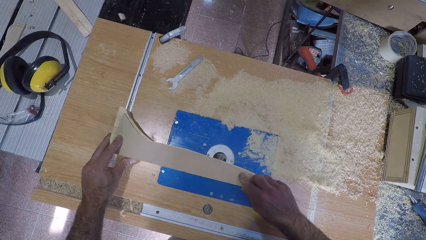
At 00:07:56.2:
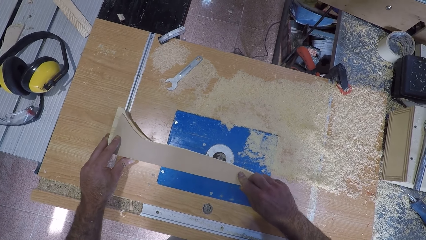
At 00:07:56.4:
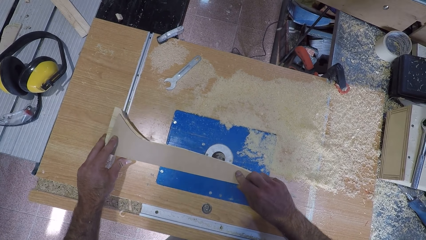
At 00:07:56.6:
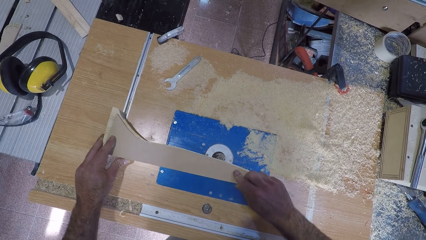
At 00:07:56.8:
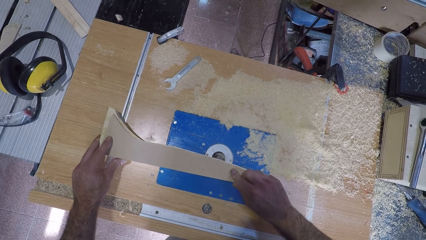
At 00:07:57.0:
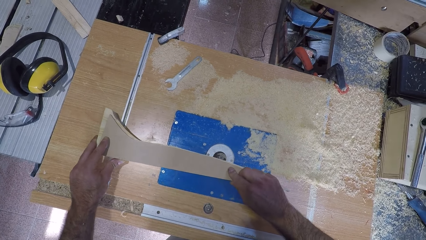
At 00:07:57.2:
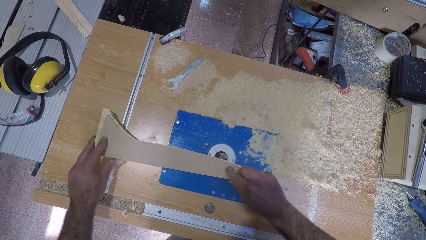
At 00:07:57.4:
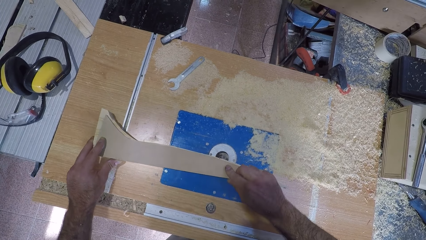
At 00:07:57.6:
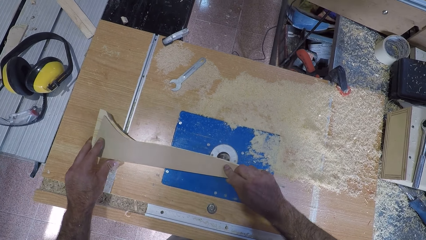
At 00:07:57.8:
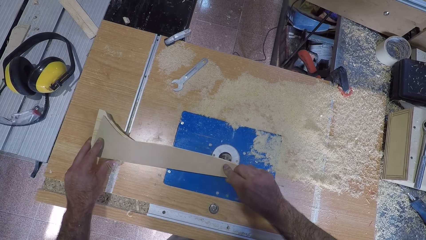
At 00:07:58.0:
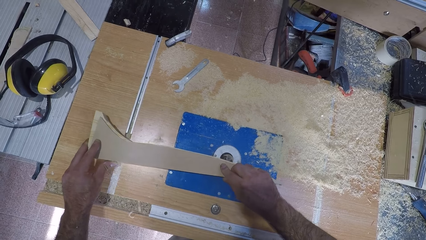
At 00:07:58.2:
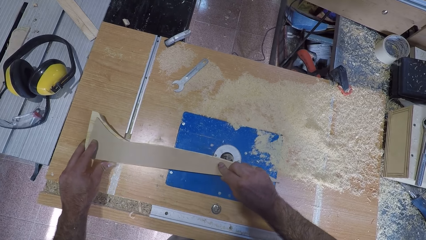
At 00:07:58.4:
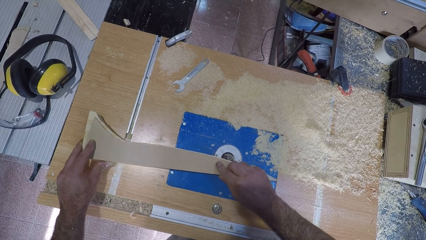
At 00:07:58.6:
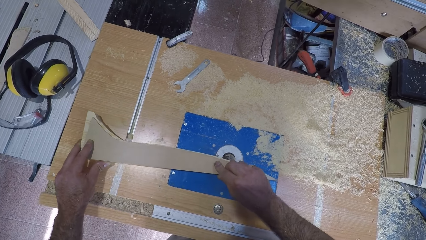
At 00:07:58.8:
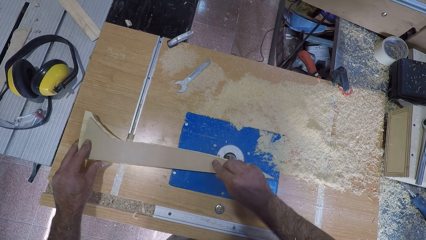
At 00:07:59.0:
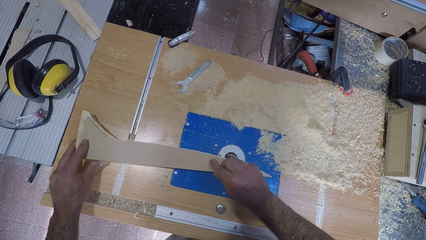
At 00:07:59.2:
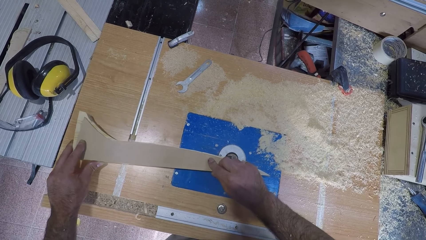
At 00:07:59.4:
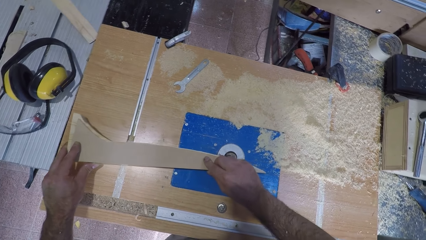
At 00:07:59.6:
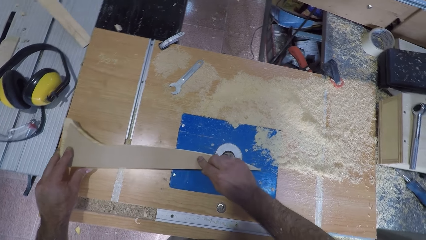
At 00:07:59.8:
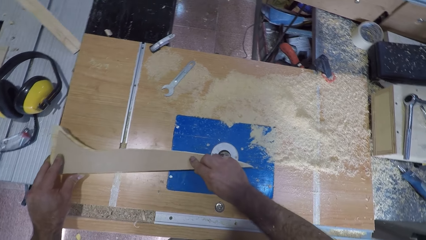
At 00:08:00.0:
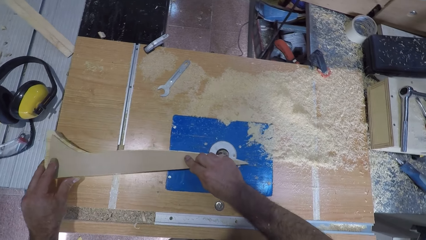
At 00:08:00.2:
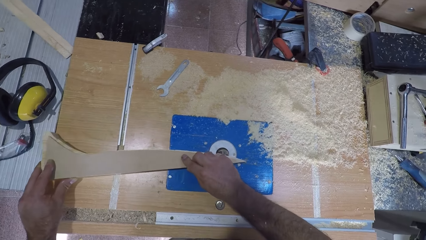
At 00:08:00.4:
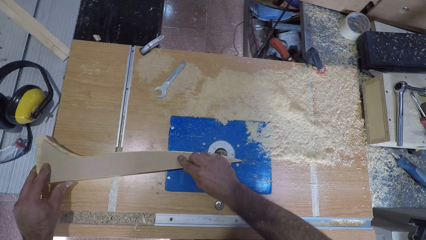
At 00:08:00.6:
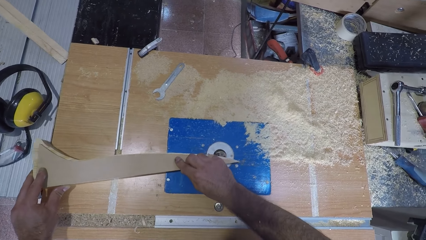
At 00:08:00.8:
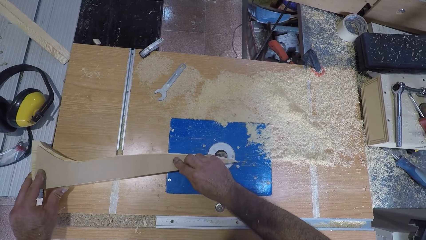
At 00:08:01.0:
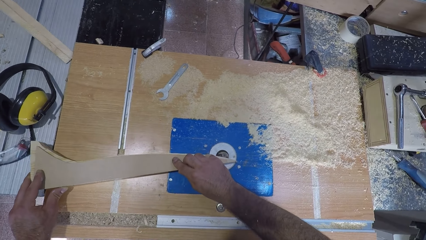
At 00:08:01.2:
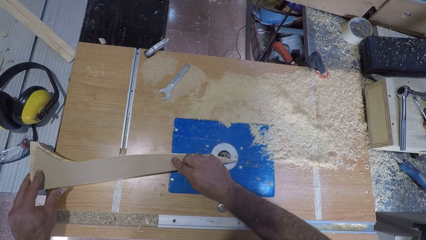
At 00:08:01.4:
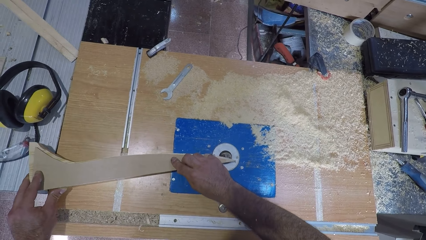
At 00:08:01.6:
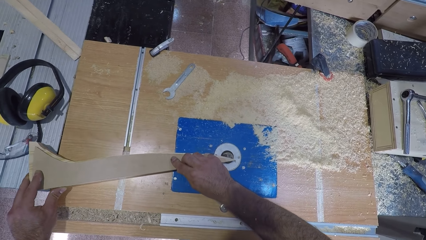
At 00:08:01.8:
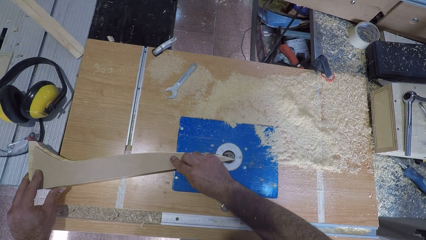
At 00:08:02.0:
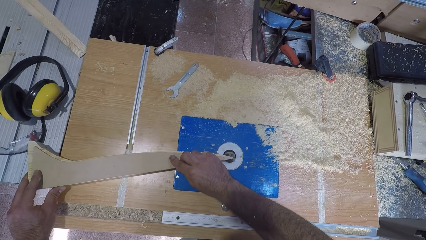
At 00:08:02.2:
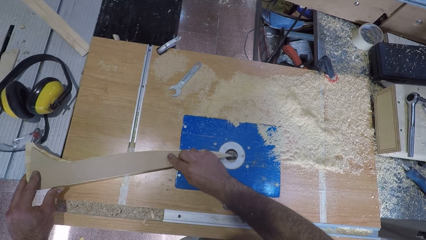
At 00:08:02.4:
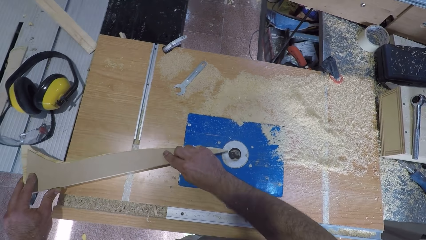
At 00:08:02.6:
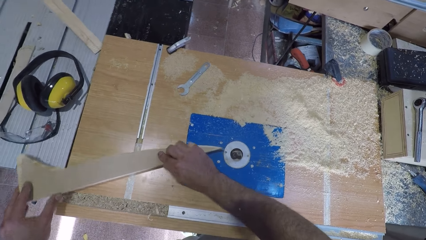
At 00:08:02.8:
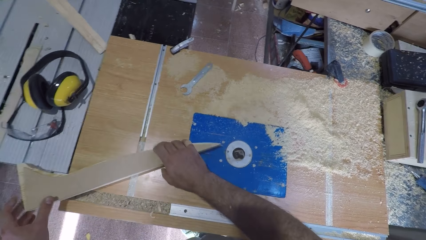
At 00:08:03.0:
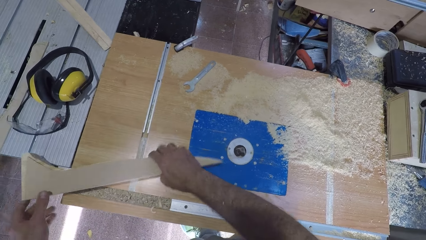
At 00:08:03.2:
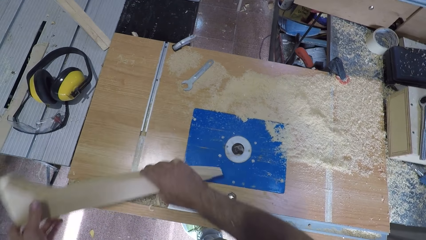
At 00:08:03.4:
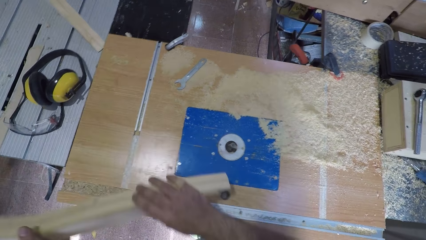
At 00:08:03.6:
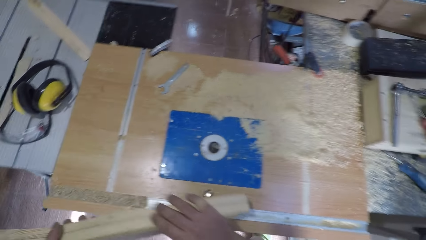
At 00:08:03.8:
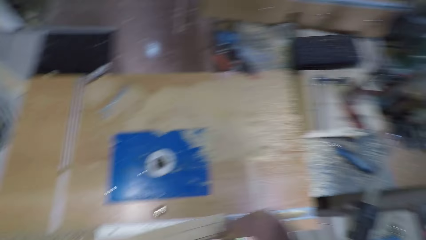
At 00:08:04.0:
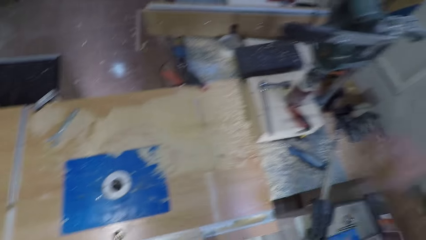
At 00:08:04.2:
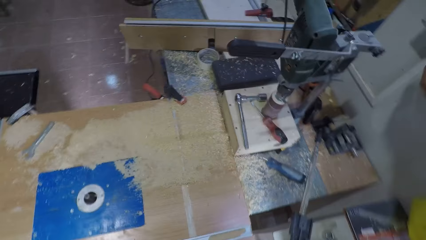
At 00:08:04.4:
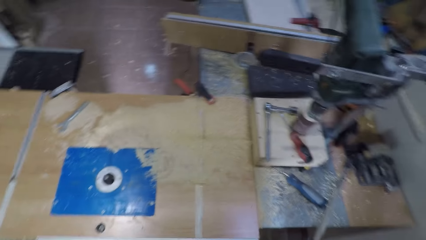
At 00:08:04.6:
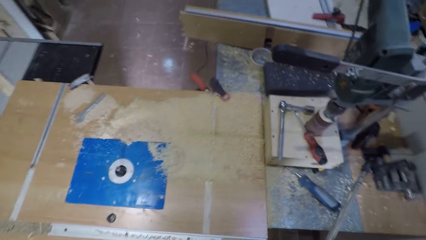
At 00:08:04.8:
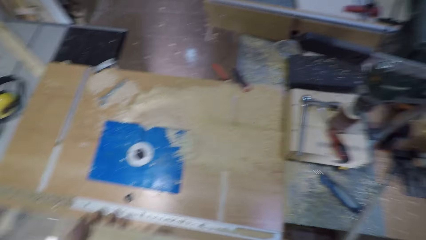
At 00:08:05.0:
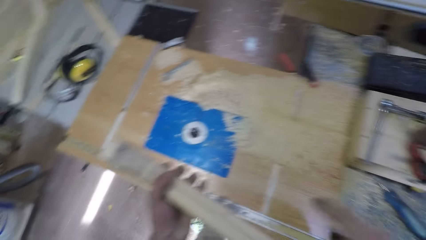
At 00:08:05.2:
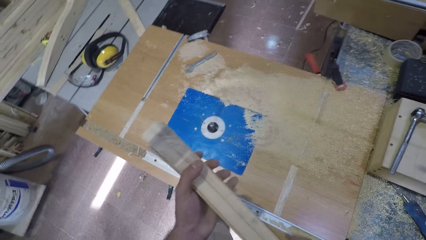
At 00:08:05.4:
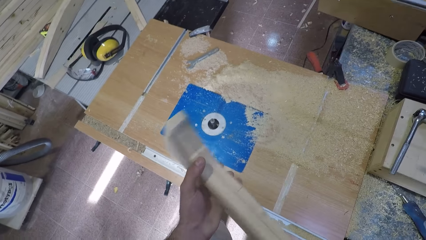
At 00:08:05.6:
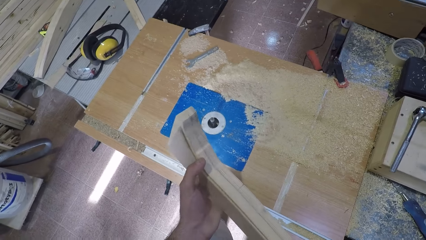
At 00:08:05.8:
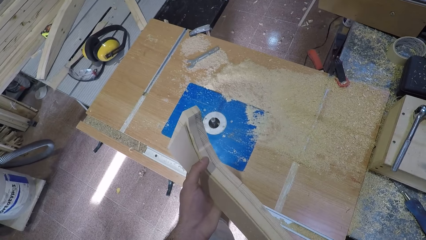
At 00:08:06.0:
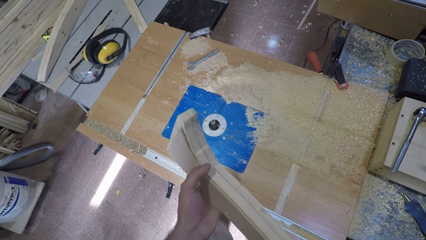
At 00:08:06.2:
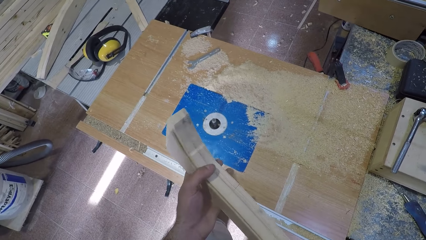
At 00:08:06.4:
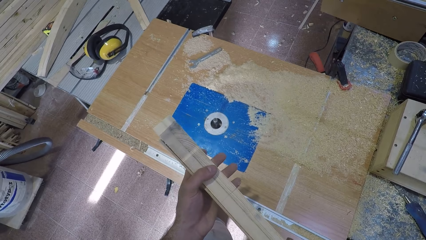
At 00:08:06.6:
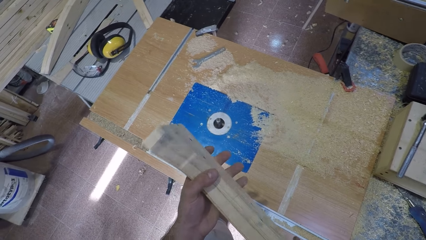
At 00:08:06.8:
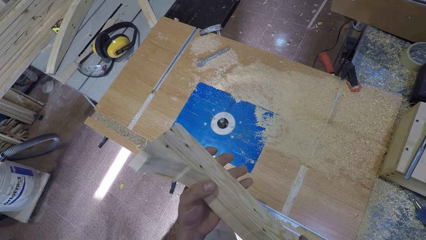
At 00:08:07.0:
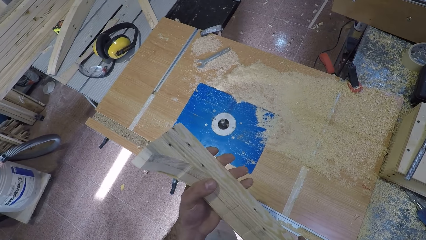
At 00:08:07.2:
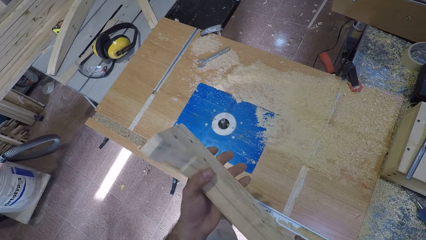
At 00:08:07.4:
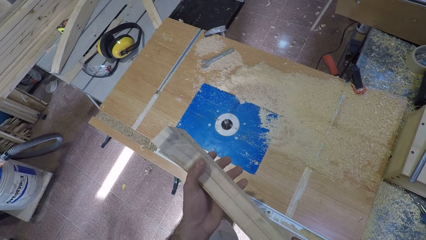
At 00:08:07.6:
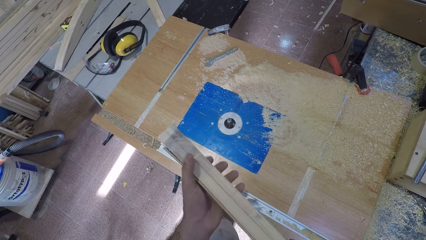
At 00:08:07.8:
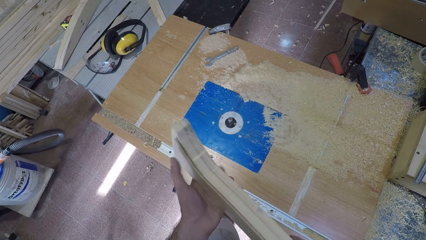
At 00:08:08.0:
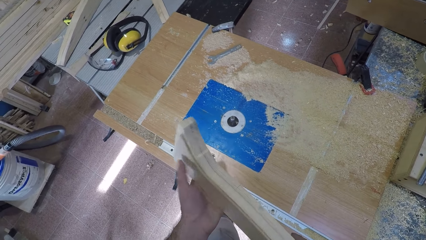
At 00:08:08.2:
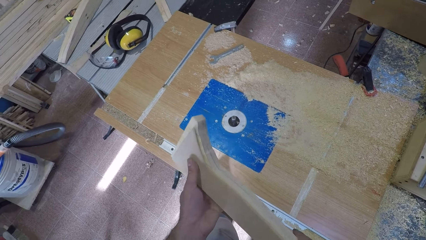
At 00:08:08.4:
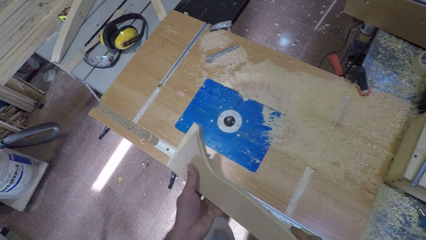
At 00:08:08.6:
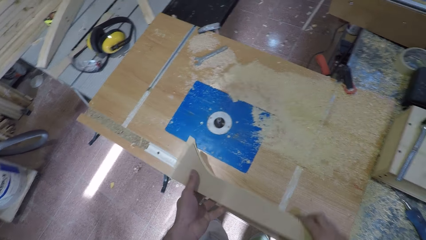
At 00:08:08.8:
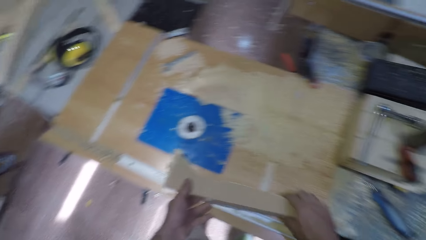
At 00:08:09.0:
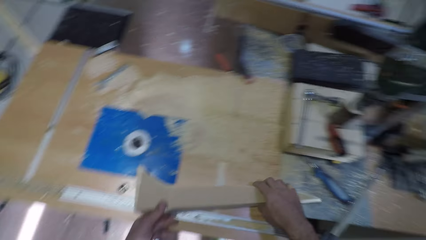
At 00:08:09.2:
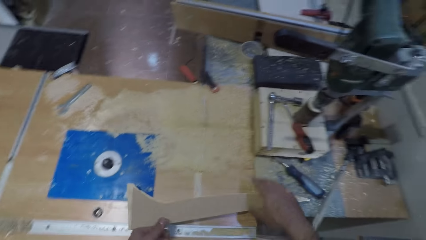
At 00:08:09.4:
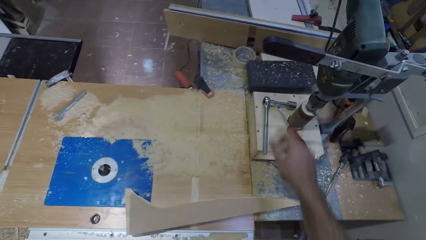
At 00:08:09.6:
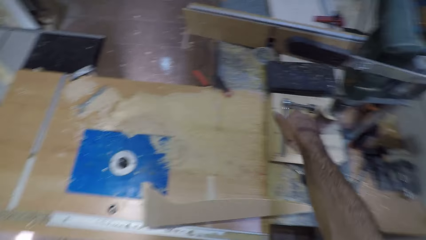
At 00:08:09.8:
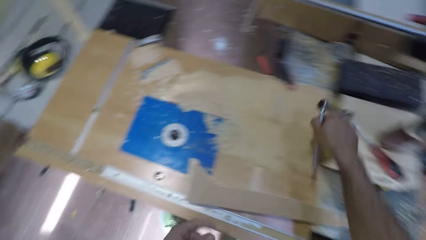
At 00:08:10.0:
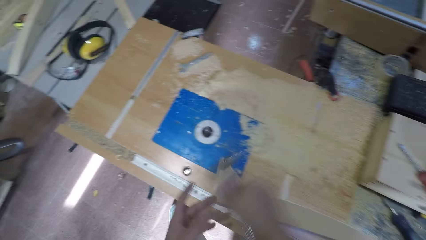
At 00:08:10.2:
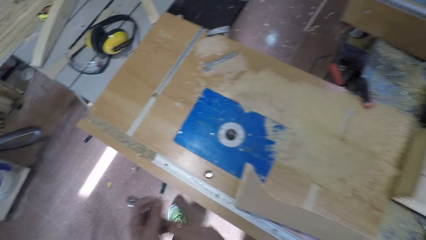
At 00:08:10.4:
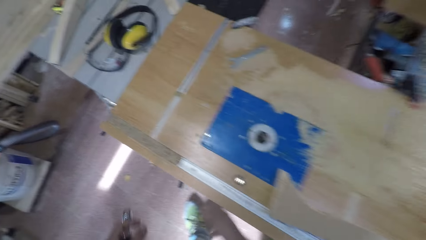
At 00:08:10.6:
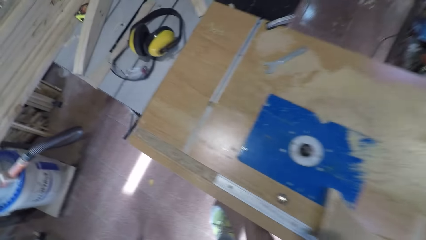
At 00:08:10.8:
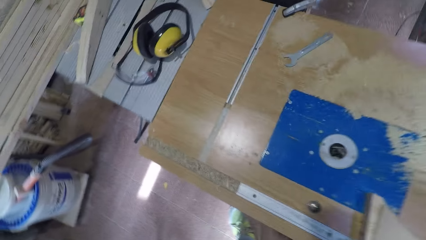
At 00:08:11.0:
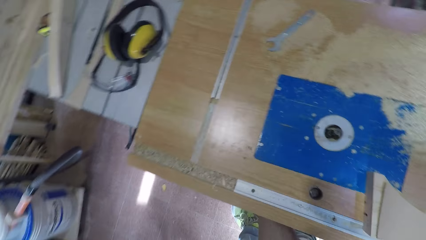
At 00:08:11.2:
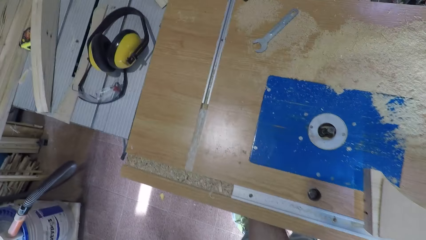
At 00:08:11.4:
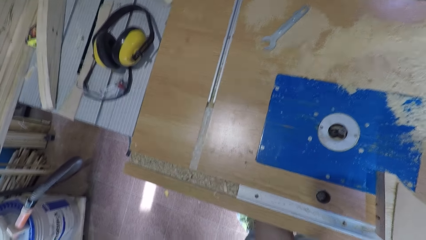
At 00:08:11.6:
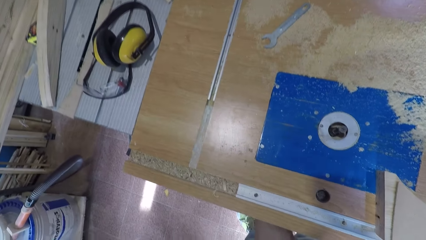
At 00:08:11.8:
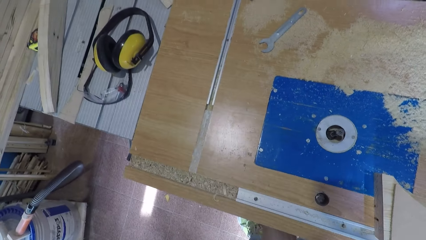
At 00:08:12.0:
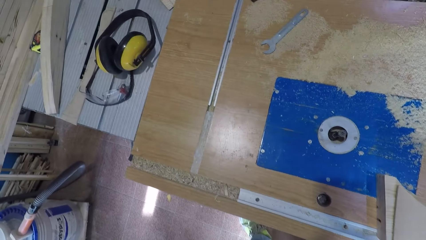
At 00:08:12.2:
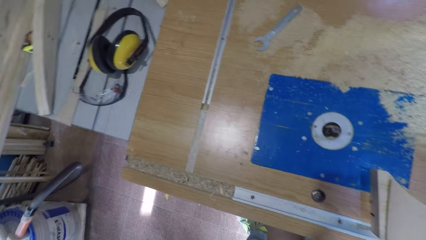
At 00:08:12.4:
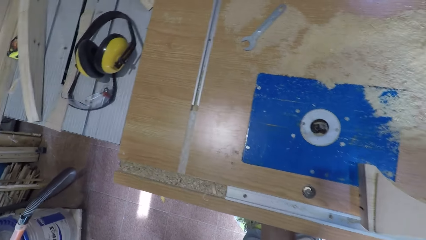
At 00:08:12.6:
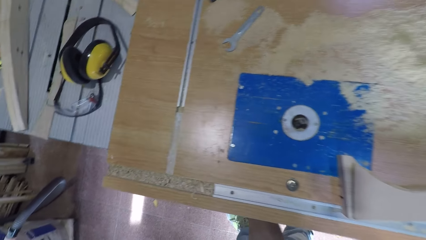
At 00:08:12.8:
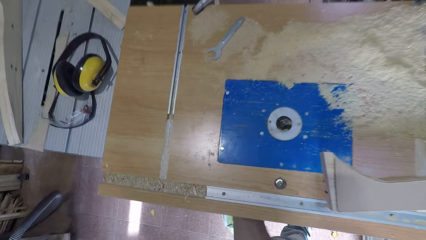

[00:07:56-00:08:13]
The camera wearer removes the piece of wood from the wood carving machine. He lifts the piece of wood from the bench. He switches off the wood carving machine. He looks at the wood. He places the wood on the bench. He picks up the spanner or torque wrench and passes the spanner to his left hand.
